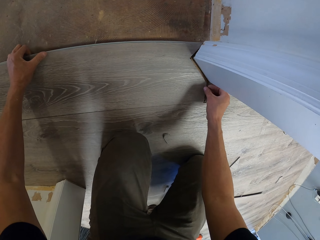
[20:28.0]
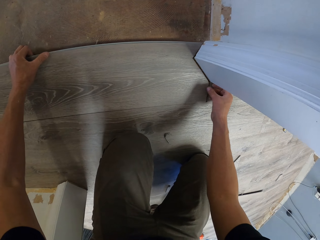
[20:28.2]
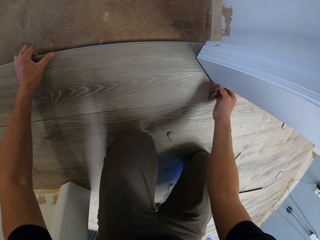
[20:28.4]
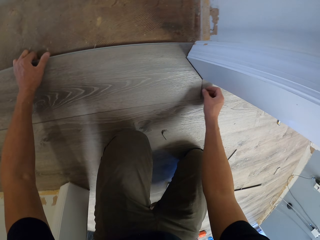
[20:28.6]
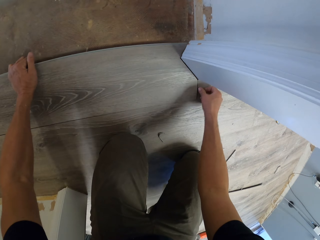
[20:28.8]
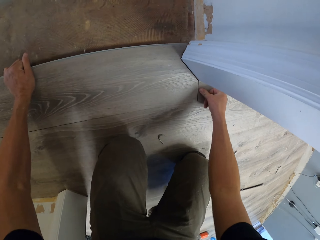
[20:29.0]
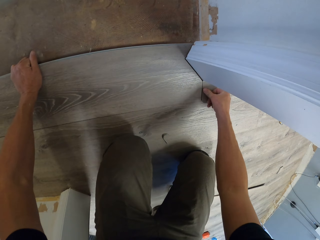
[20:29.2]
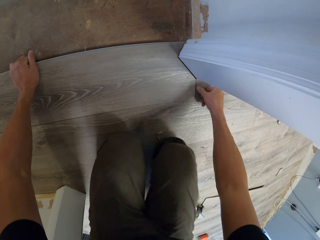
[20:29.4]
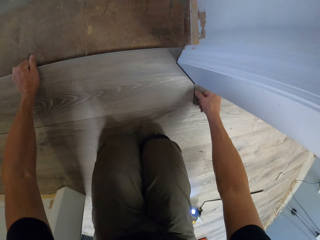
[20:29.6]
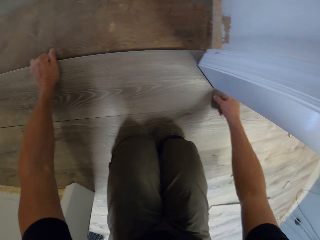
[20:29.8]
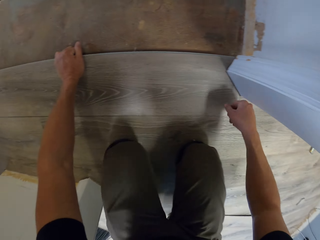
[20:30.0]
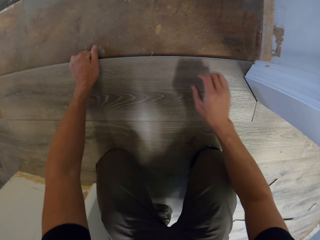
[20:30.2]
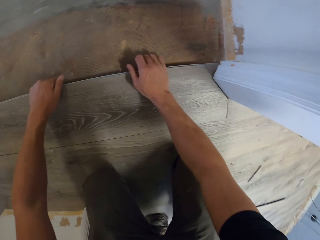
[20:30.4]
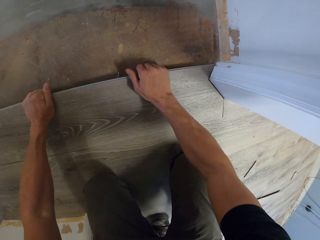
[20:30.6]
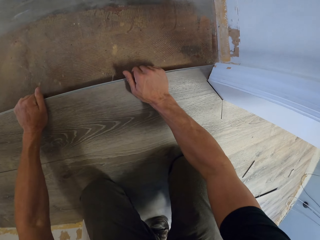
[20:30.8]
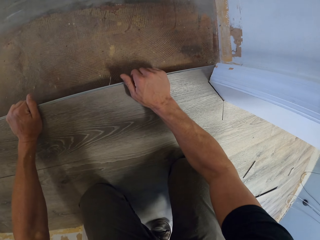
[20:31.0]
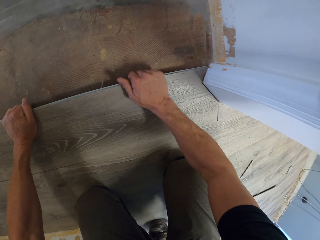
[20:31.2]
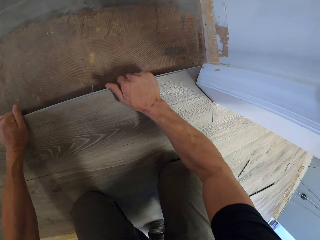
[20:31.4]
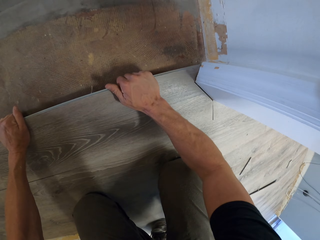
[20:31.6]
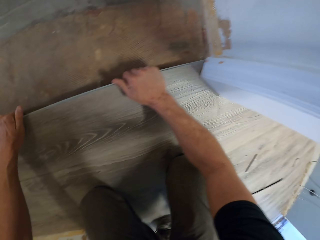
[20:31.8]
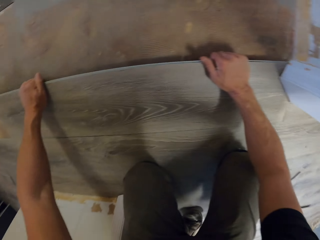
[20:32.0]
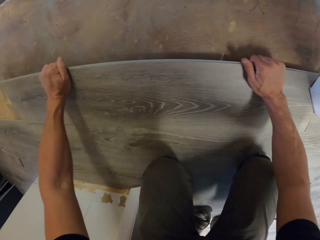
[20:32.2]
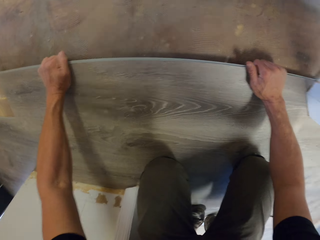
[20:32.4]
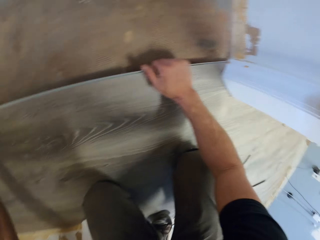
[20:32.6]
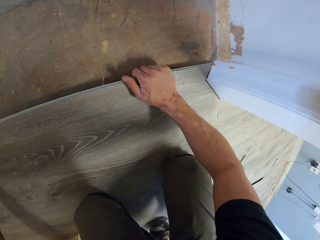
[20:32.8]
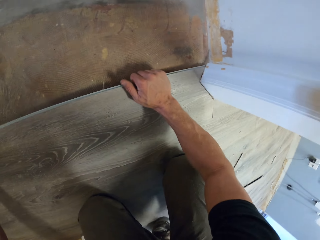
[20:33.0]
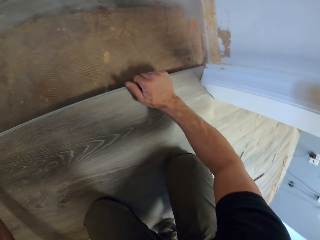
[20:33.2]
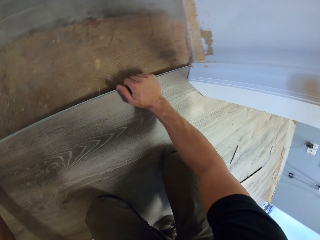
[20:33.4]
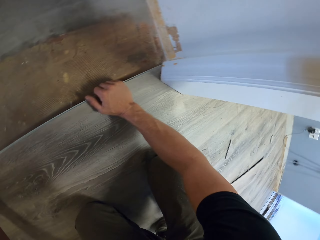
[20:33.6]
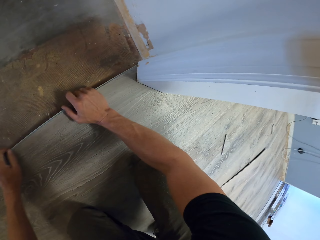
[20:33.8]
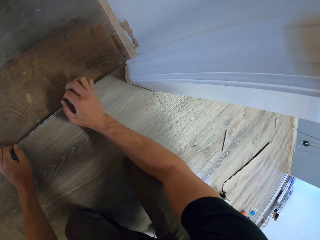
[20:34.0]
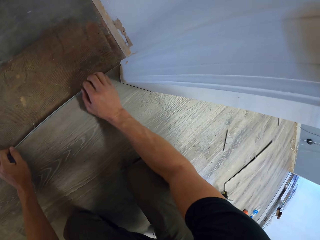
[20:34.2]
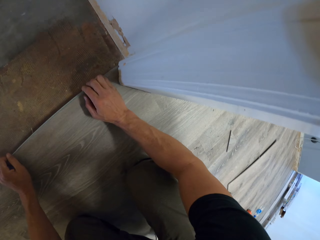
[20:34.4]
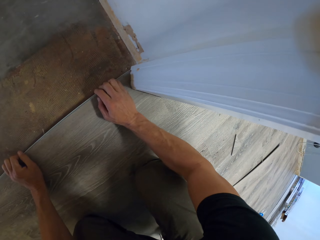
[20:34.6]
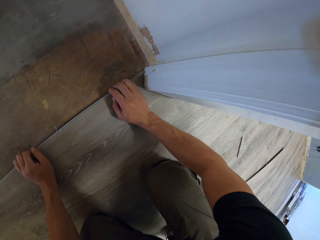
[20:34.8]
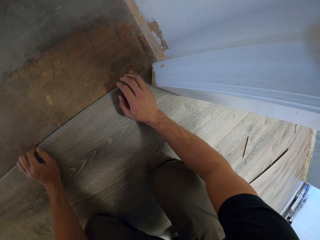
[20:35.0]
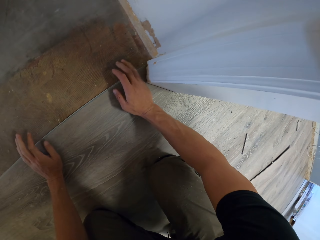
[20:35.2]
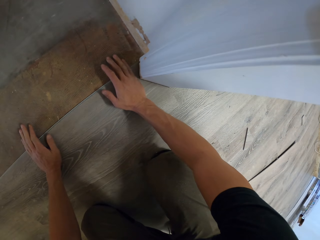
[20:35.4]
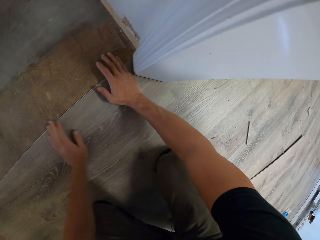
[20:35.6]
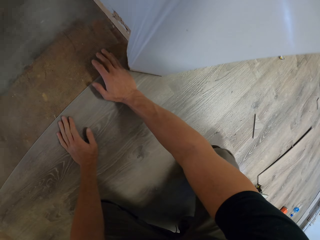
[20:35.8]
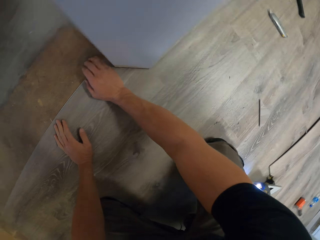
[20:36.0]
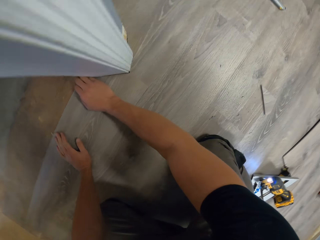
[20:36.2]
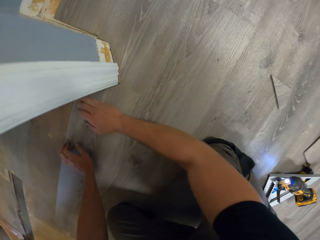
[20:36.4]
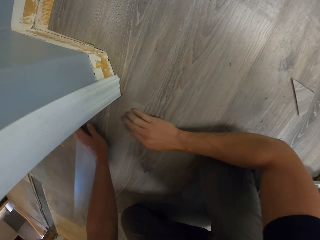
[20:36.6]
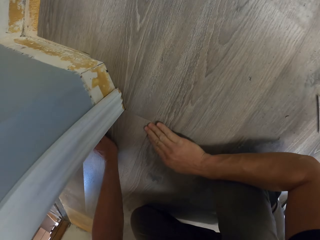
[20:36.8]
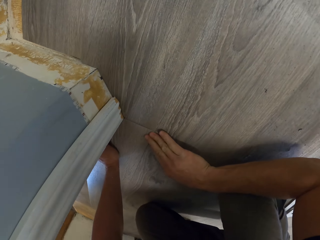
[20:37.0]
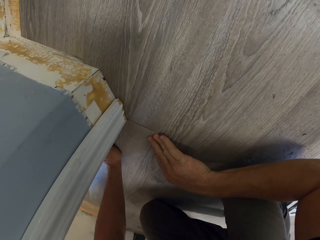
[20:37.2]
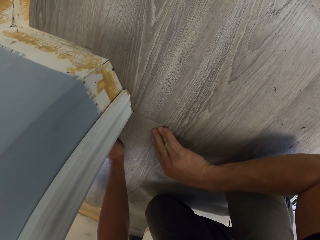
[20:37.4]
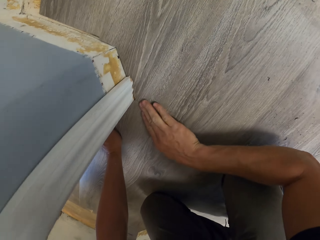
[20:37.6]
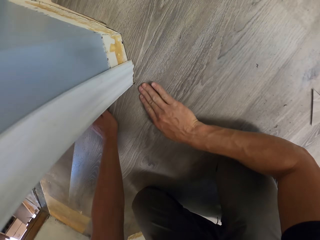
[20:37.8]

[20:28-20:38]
The camera wearer fixes the wood tile. They move both hands on the tile.

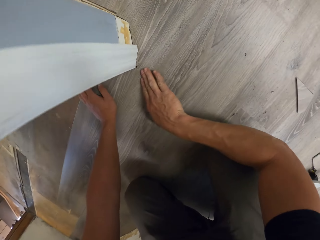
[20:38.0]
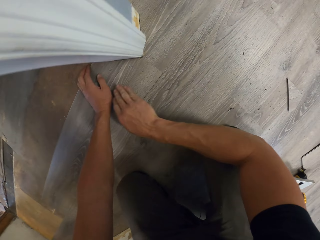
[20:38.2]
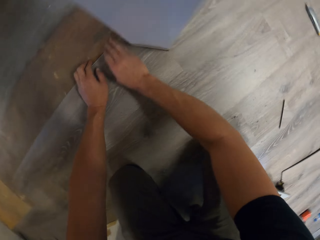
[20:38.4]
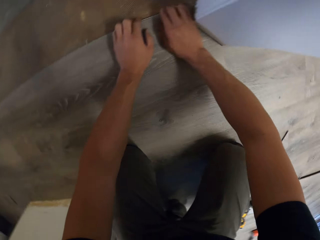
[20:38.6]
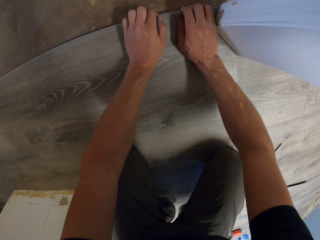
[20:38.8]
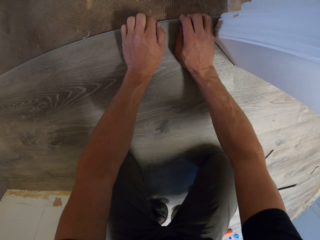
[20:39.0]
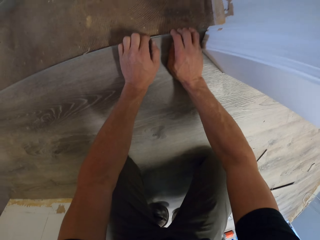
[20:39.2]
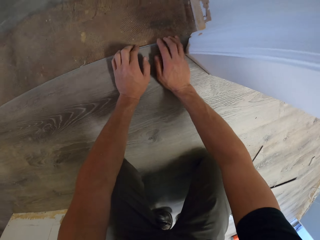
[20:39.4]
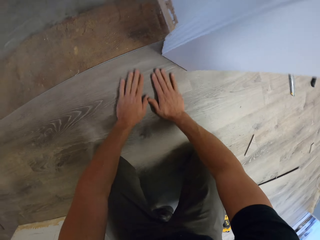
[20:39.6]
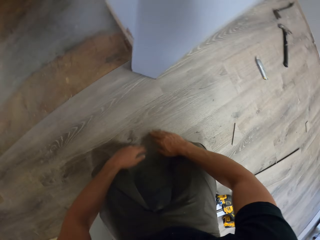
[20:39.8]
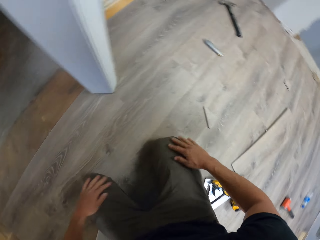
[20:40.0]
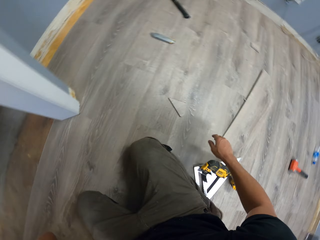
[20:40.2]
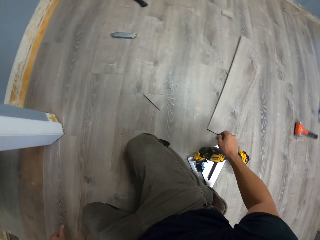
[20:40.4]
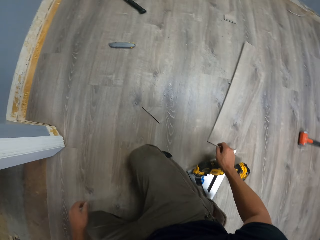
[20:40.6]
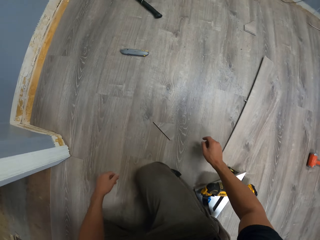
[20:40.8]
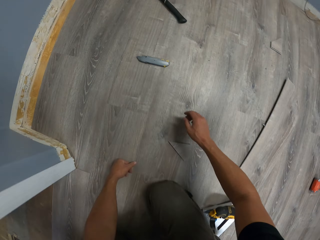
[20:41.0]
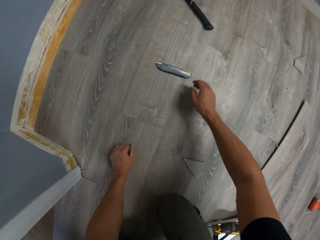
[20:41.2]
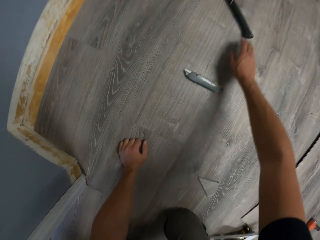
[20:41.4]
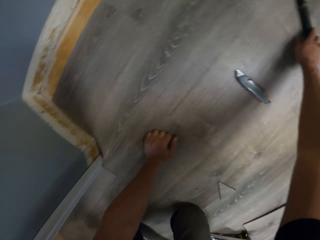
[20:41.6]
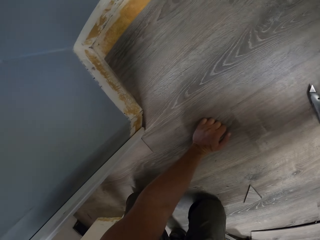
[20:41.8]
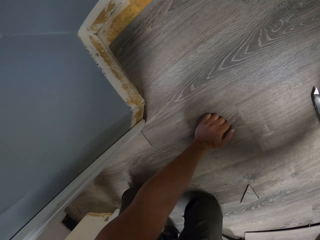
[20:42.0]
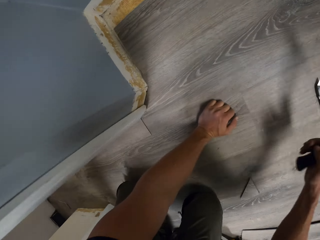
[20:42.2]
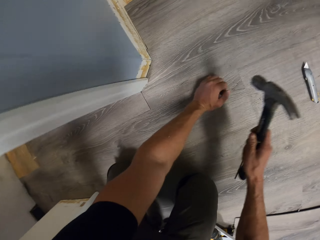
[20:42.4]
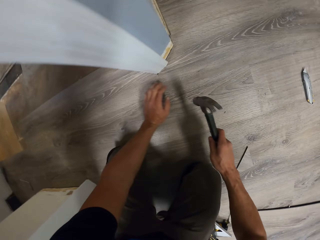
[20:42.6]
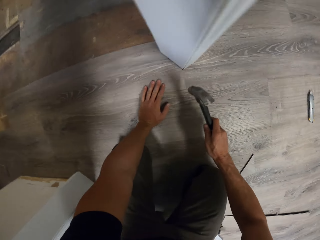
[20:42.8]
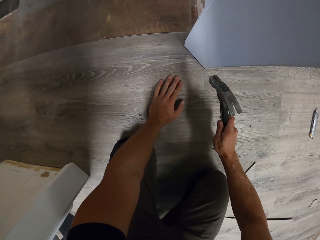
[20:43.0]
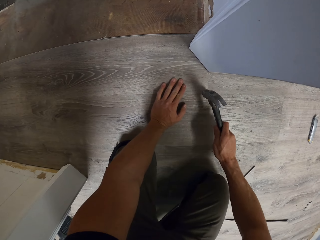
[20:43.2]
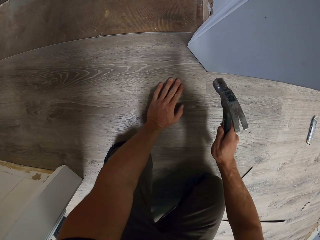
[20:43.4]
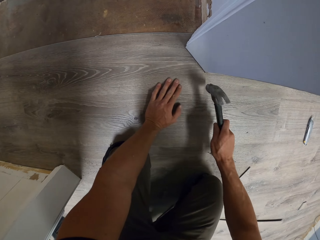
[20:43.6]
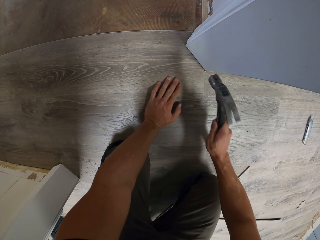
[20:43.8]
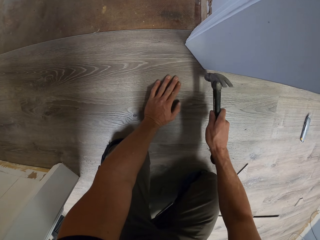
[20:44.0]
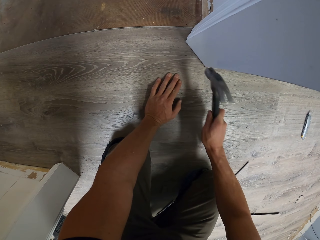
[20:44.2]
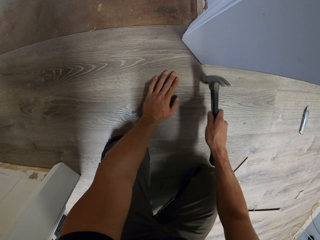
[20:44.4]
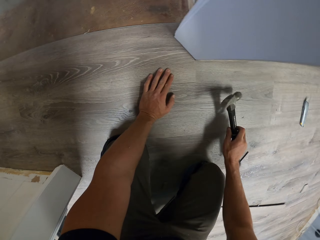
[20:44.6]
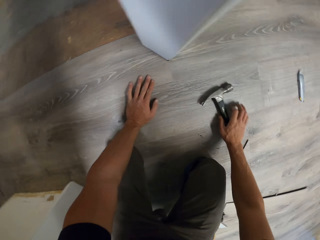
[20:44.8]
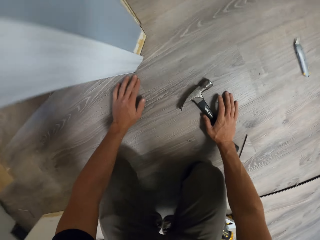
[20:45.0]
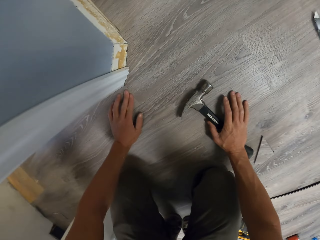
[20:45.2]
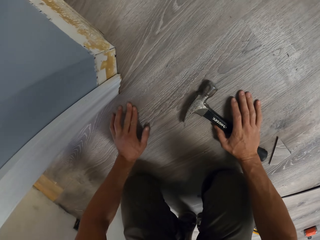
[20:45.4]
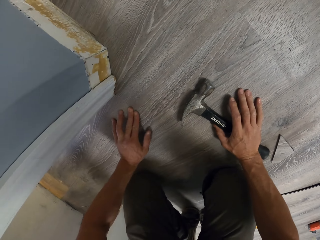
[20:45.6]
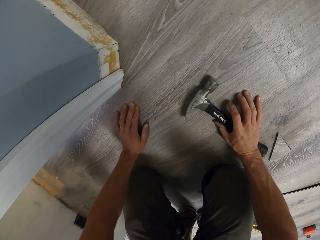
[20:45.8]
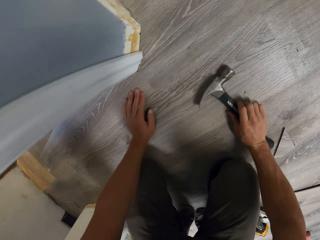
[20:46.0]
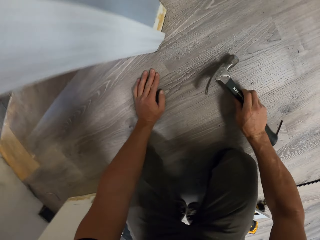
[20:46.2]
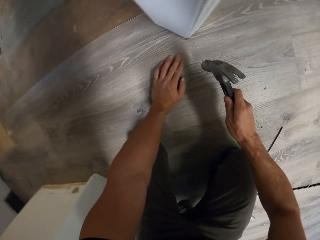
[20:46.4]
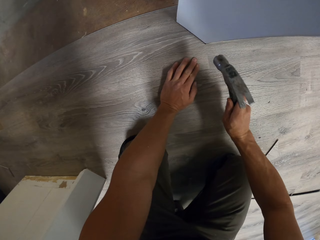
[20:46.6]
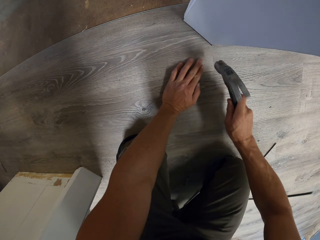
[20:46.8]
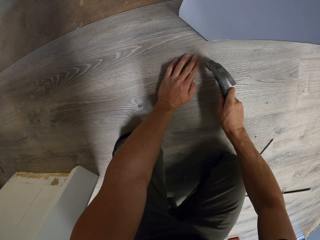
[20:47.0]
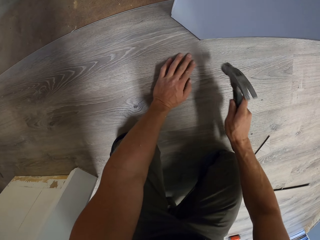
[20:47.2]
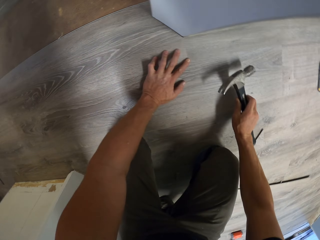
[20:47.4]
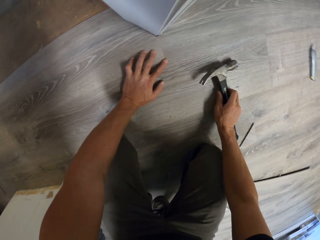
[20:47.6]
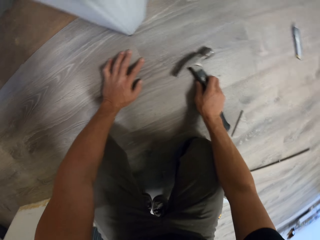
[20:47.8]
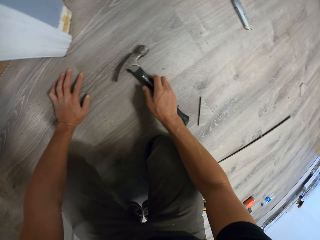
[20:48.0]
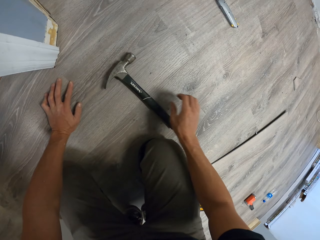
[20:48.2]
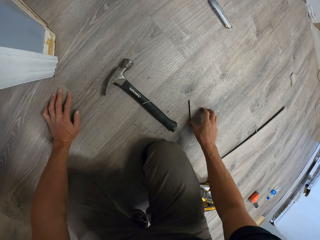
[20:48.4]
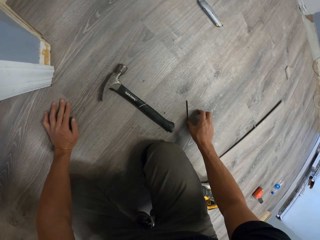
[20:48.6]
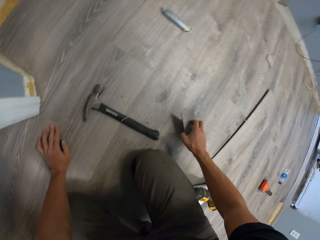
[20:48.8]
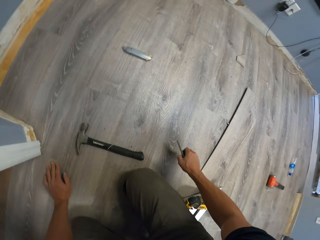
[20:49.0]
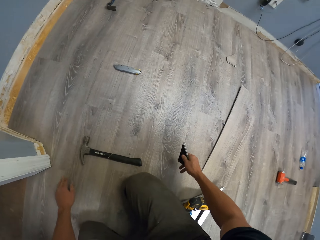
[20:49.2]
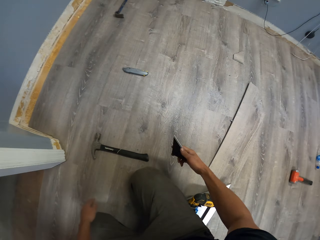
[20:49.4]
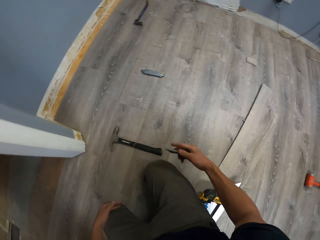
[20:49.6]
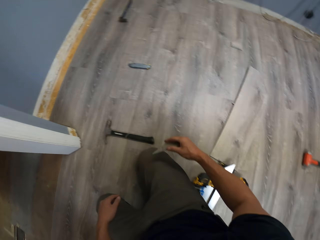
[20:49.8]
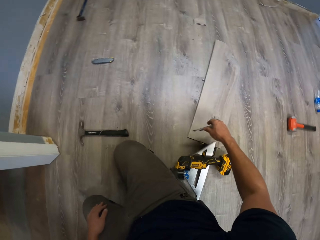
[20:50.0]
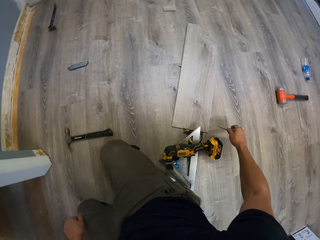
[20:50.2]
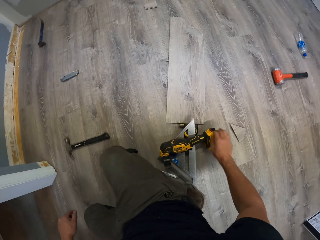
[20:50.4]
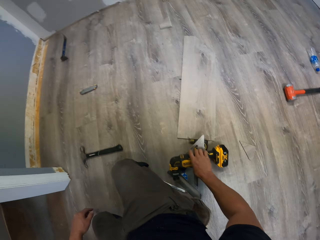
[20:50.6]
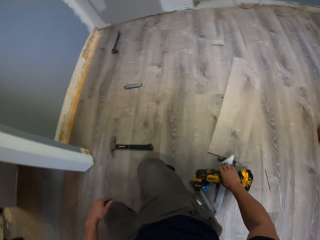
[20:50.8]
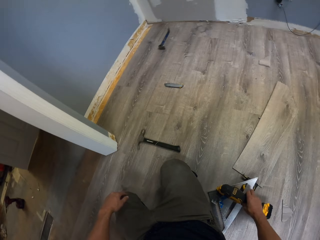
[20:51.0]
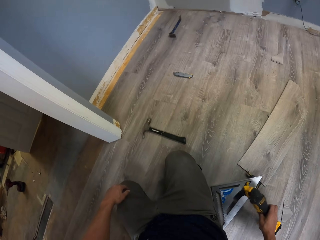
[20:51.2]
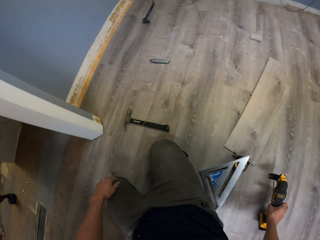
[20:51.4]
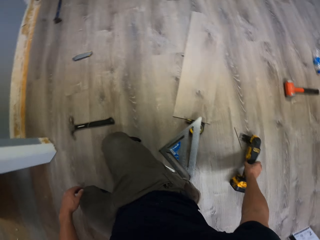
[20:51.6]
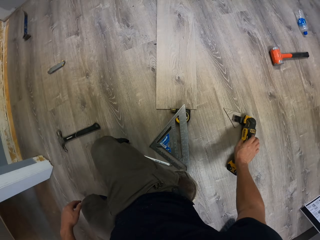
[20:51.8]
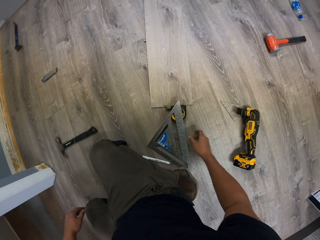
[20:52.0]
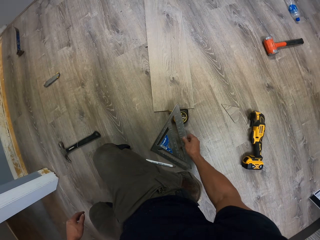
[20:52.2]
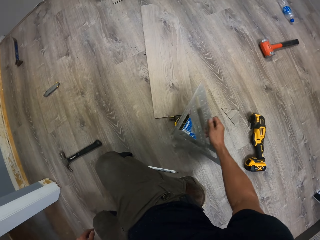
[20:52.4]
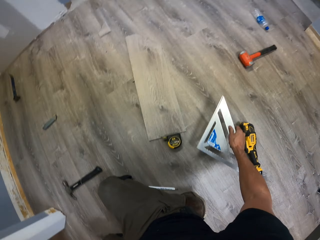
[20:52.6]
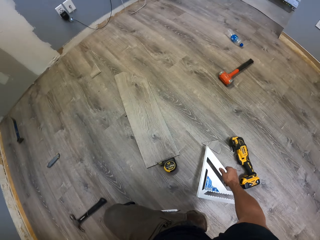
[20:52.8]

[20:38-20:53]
The camera wearer fits the tile on the floor with both hands. They swing both hands, lean the left hand on the floor, and pick up the claw hammer with the right hand. They hammer the wood tile to install the floor using the claw hammer. They touch the floor with the left hand. They hit the floor using the claw hammer. They drop the hammer on the floor. They pick up a piece of tile with the right hand and drop the piece of tile on the floor. They move the jig saw with the right hand. They pick up the square ruler with the right hand.
